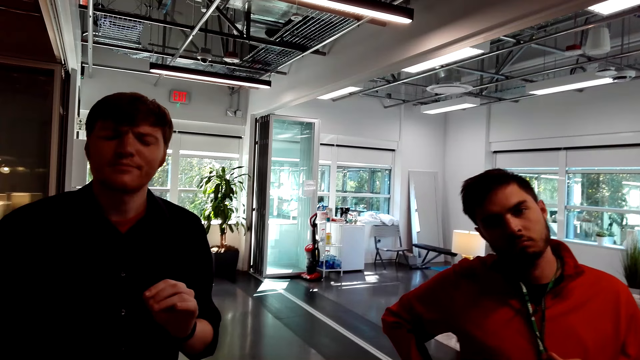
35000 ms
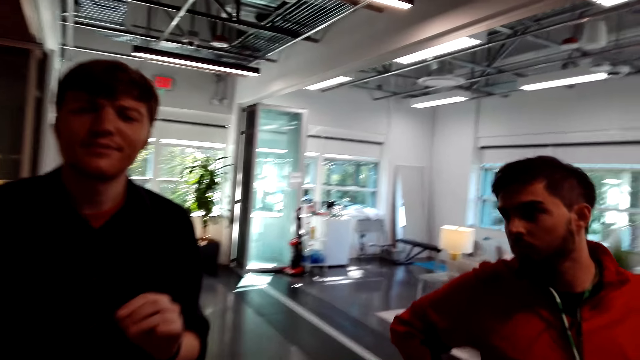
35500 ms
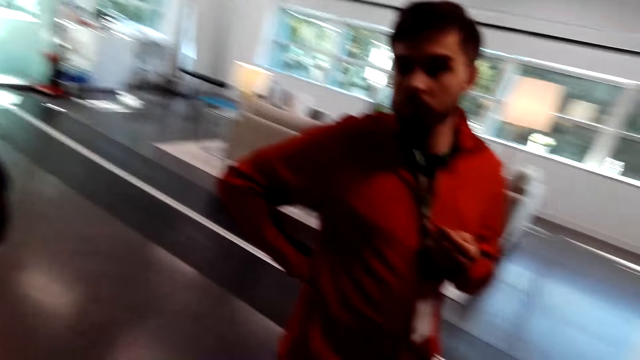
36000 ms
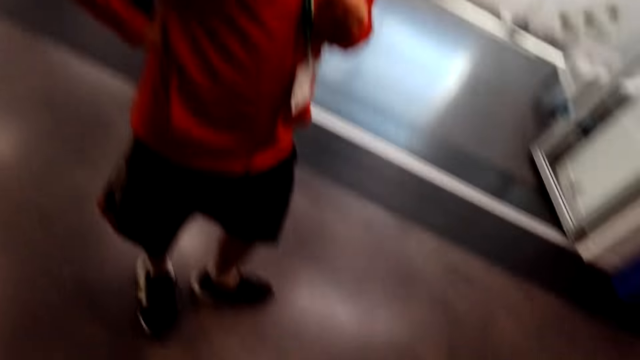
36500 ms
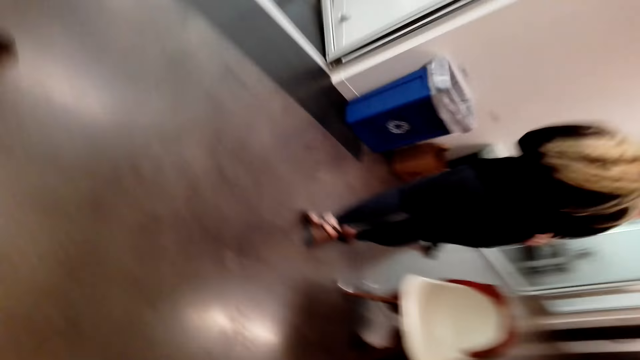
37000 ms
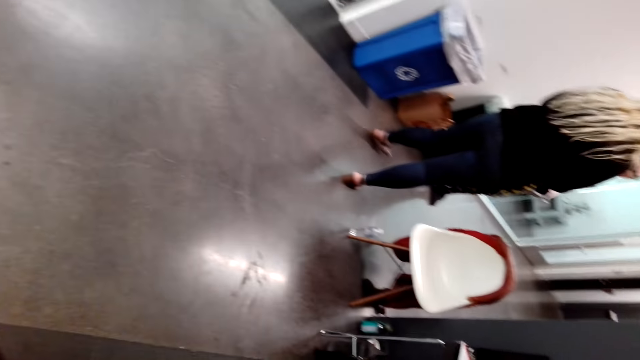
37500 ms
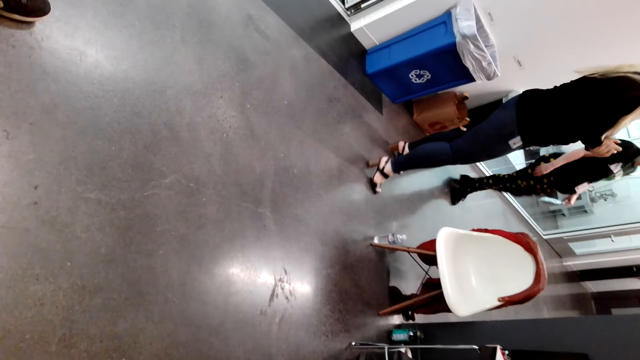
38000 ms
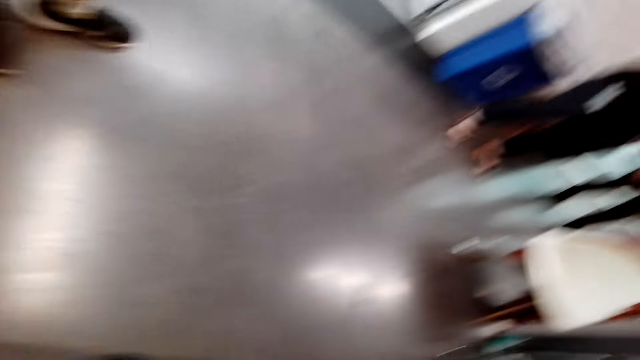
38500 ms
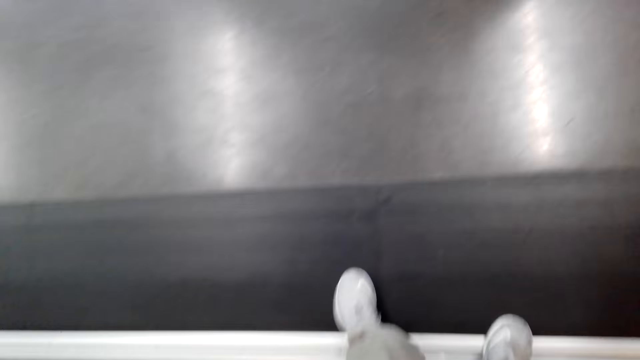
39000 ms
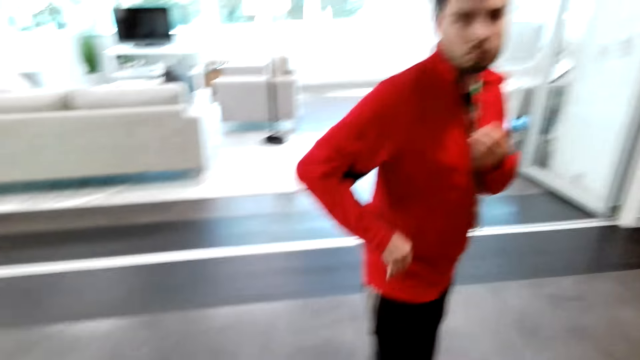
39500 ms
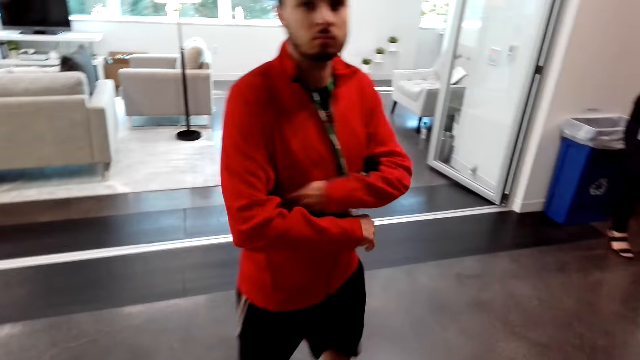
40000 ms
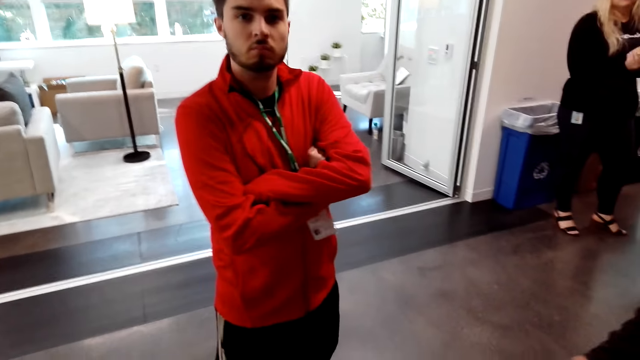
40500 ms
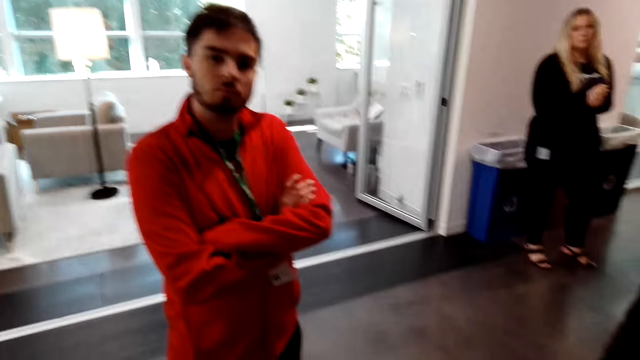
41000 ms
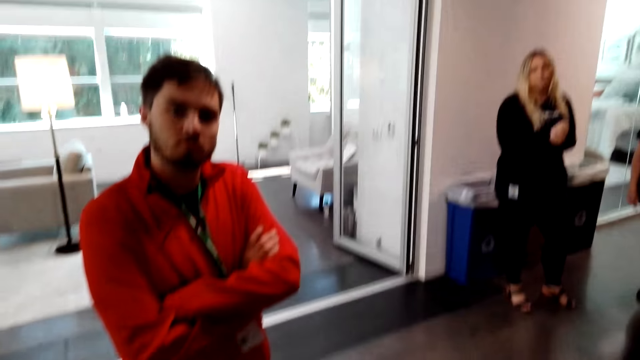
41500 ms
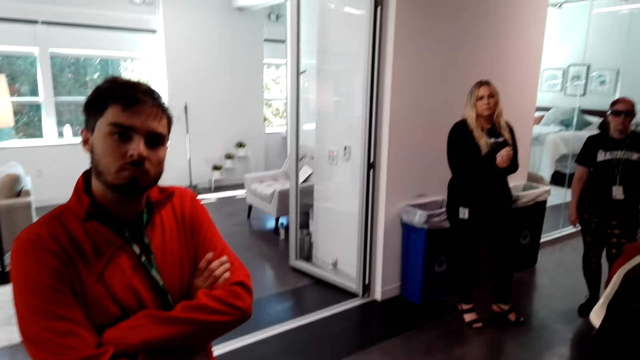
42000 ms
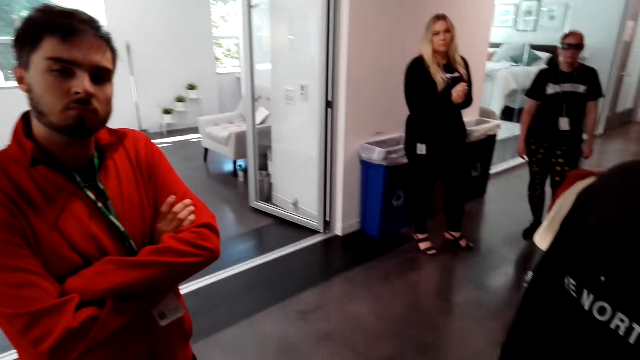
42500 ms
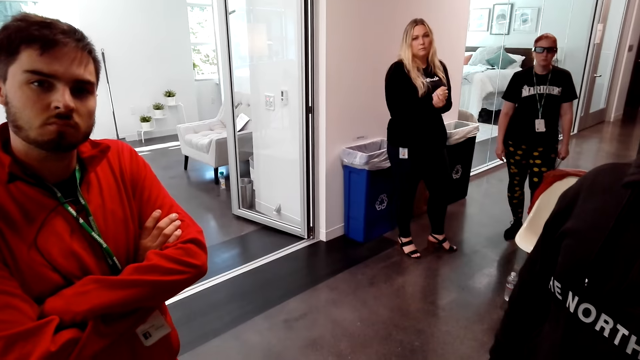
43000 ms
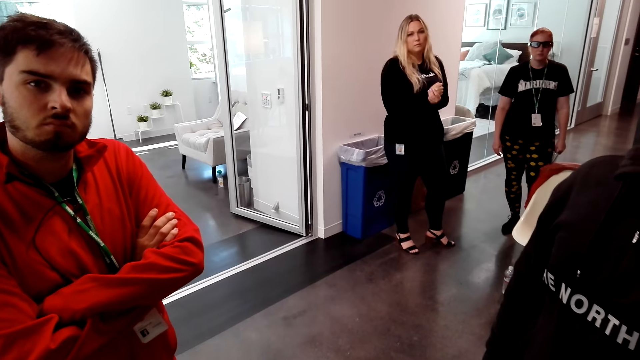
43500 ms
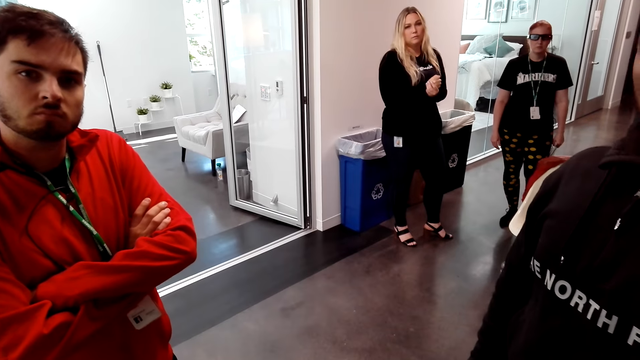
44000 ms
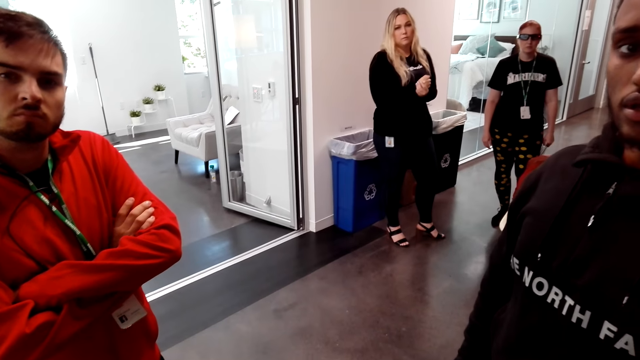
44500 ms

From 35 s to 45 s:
The camera wearer looks around the house. They dialogue to one person and another person. A person stands in front of the camera wearer.

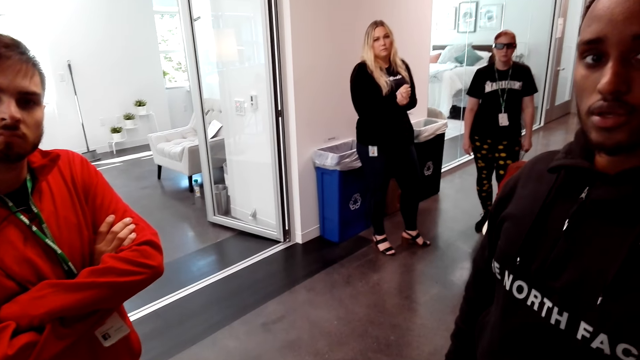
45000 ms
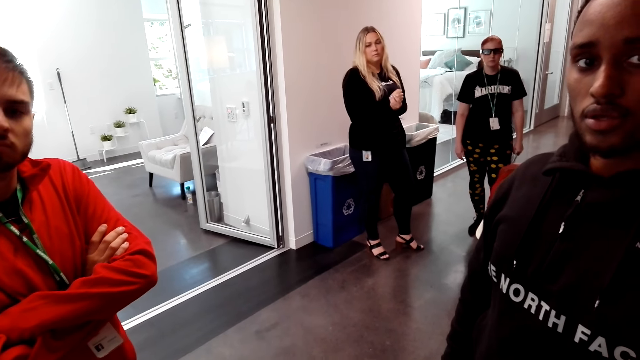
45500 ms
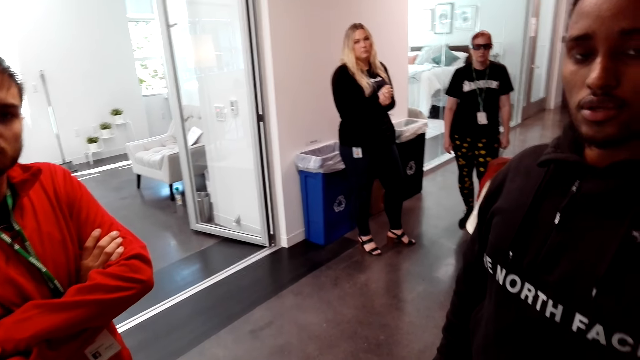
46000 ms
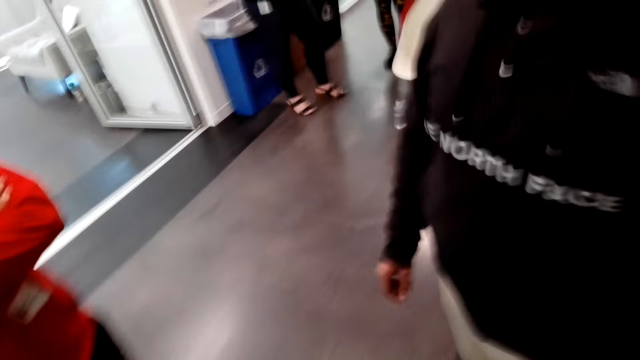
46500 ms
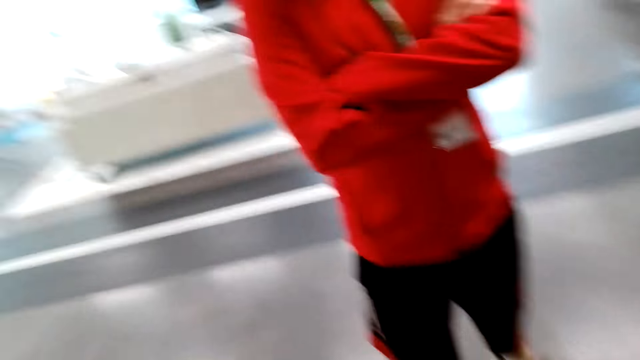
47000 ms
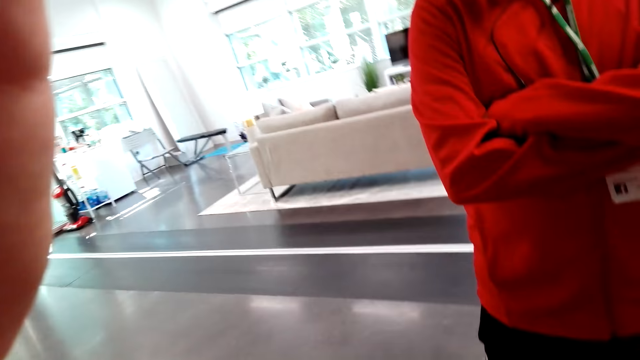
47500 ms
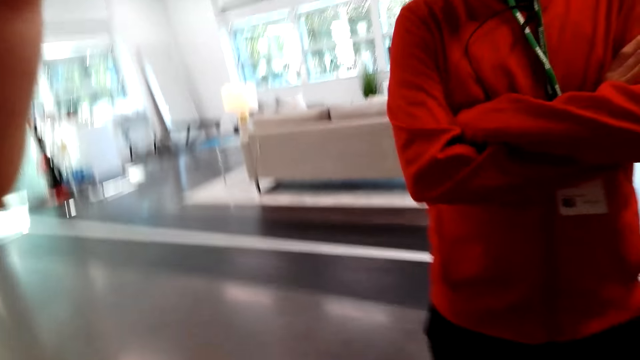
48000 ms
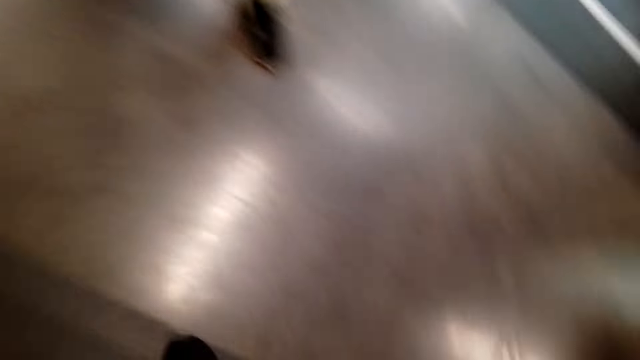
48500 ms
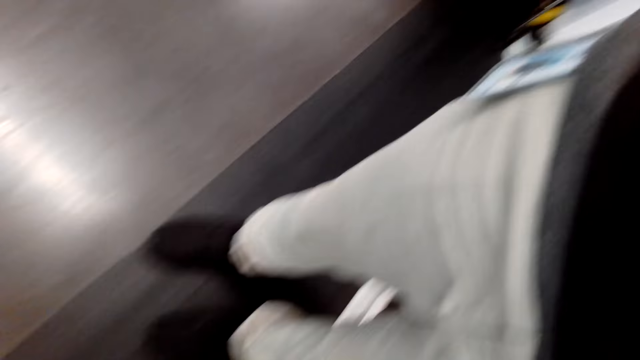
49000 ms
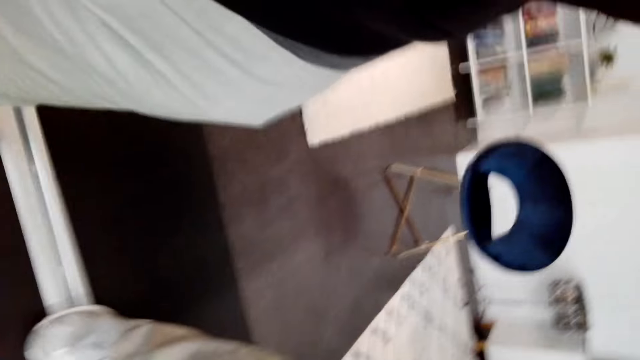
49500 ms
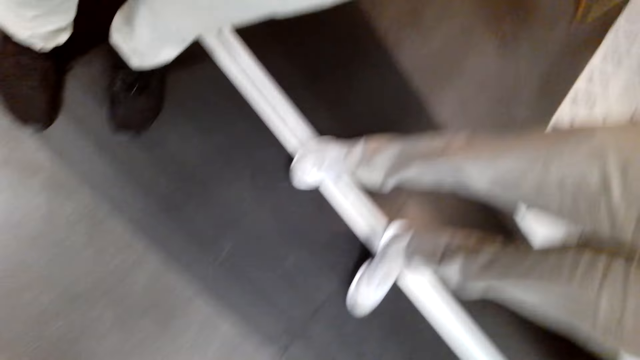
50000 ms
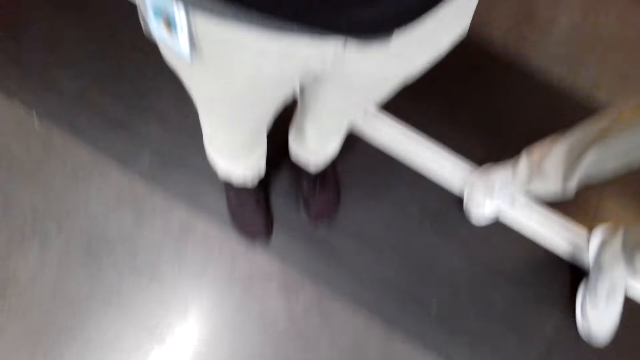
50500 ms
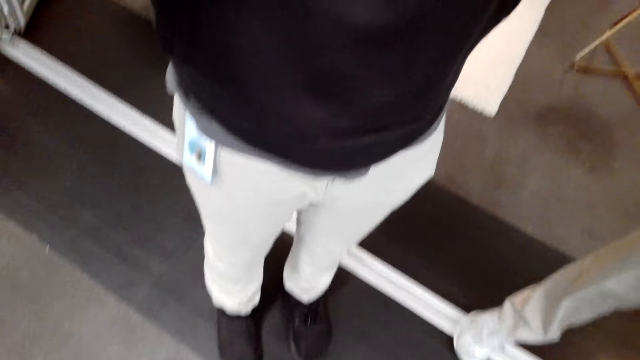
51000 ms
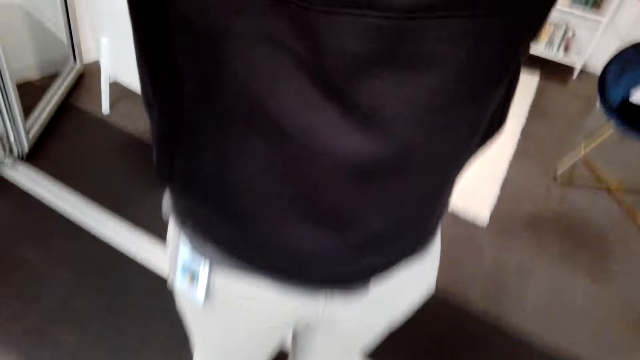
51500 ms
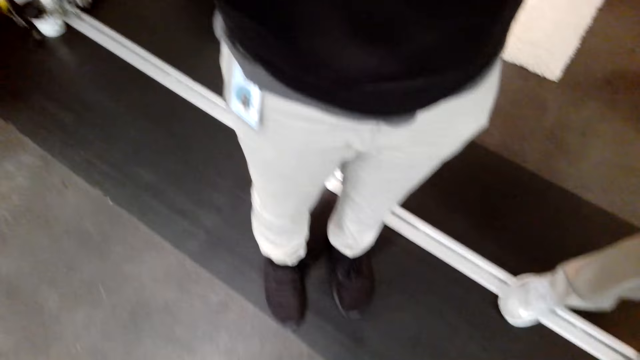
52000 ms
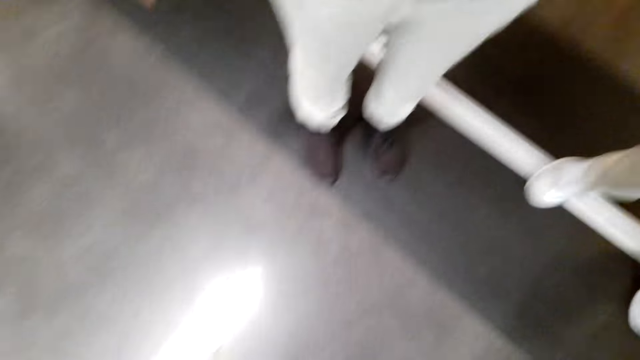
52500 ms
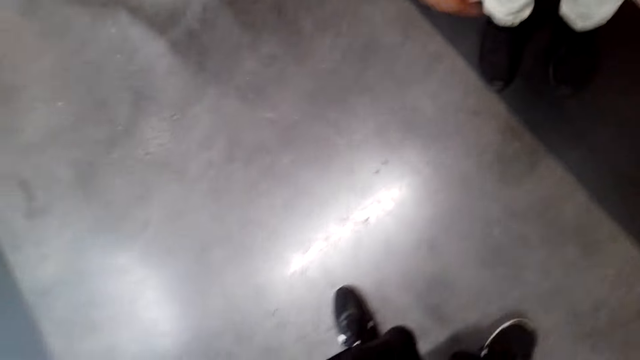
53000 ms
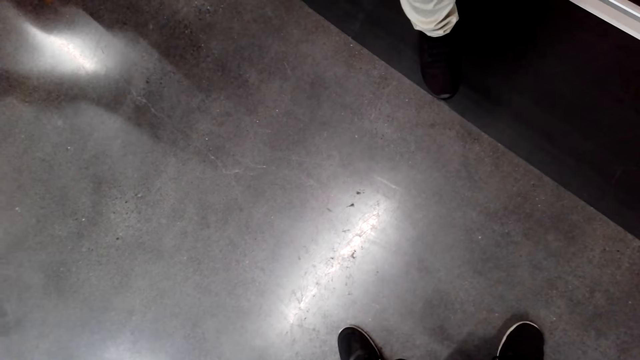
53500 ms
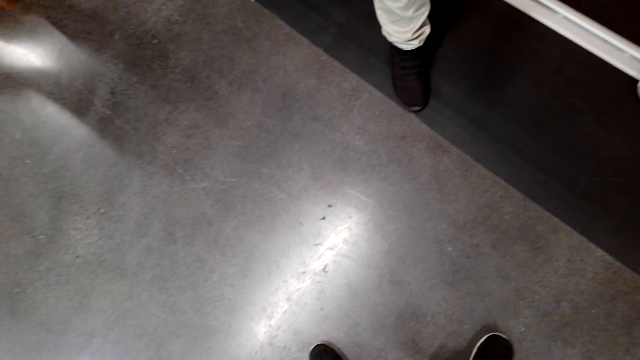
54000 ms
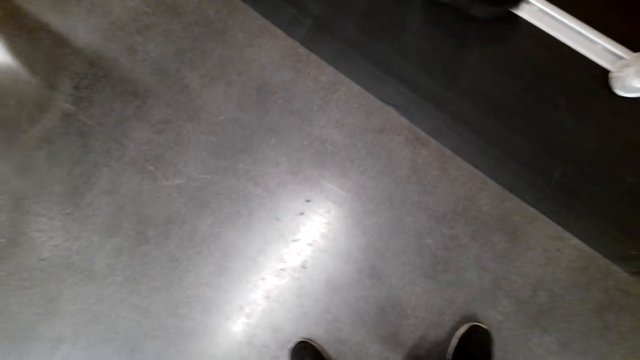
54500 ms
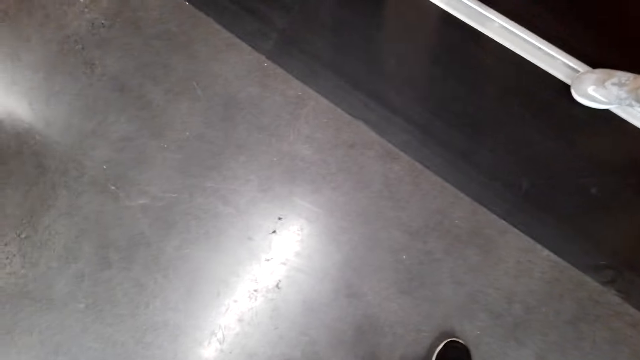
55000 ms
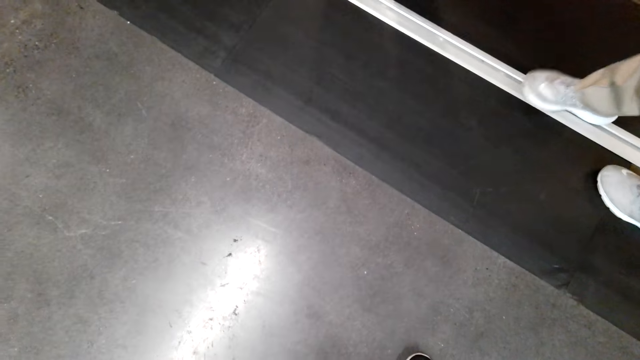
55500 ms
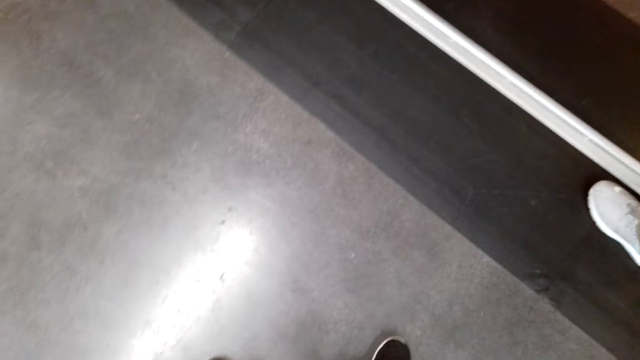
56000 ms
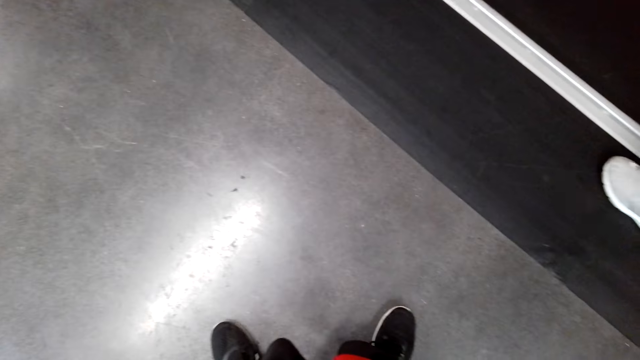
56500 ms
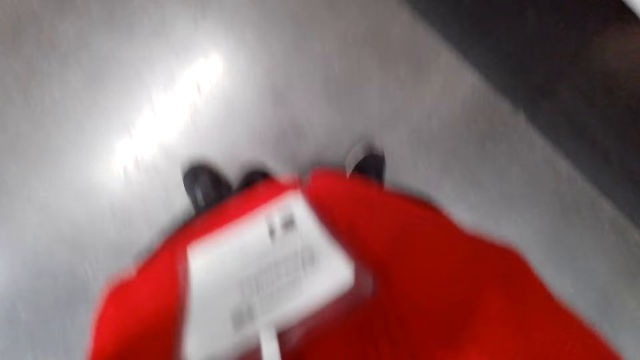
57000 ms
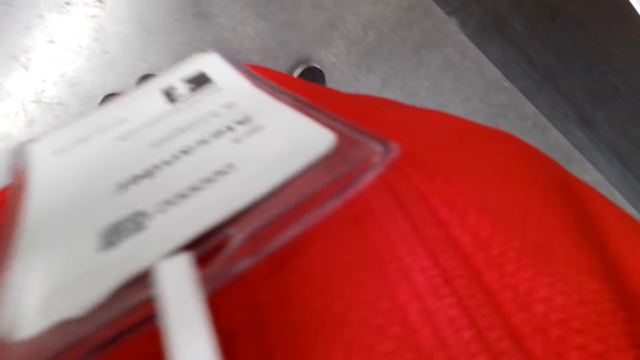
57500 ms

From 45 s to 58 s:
The camera wearer looks around. They look at the floor.
